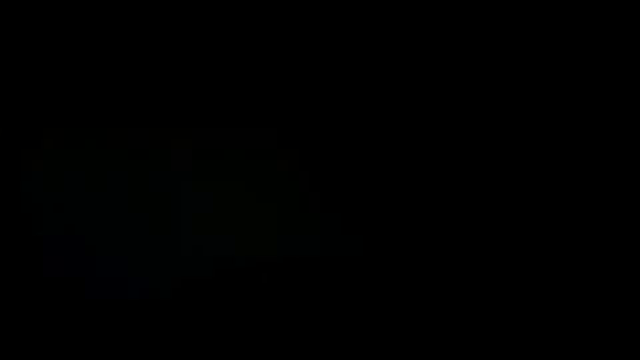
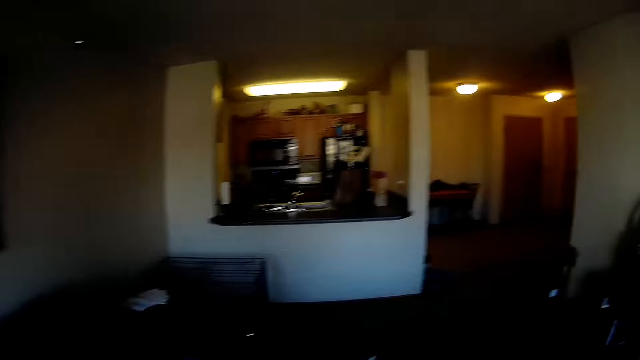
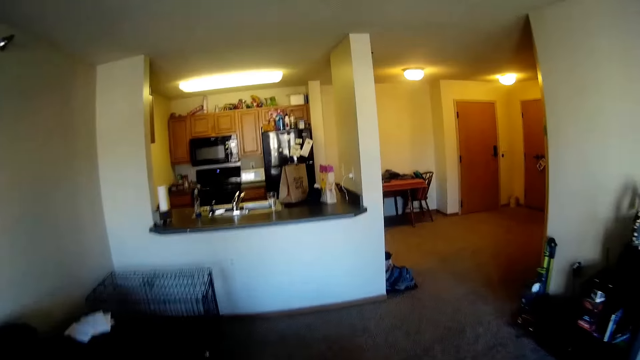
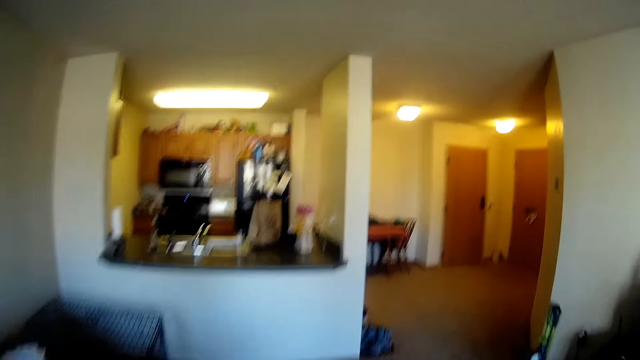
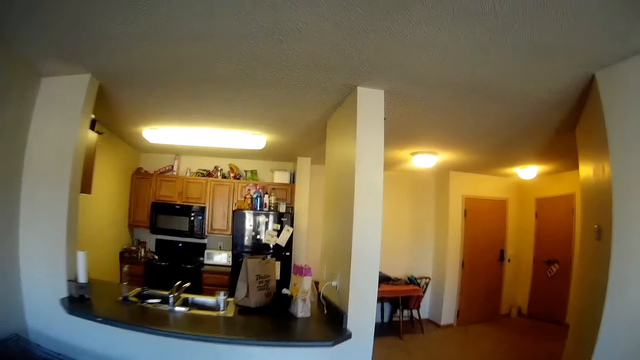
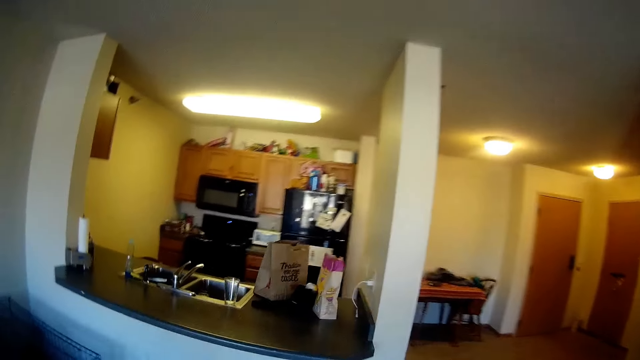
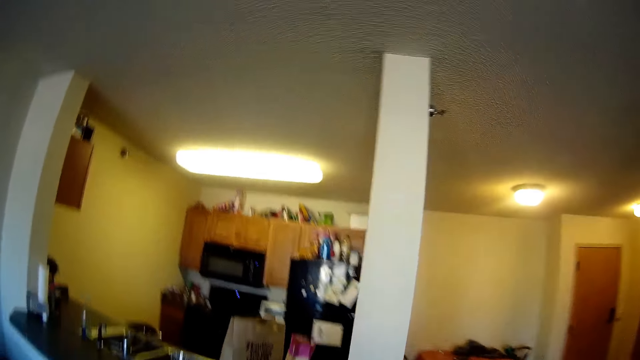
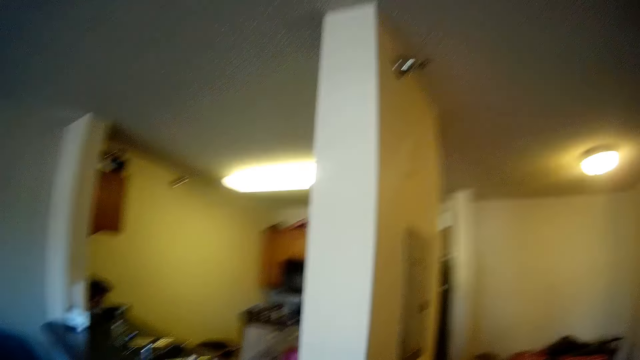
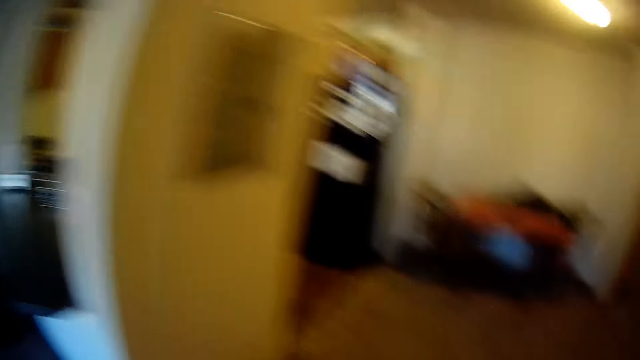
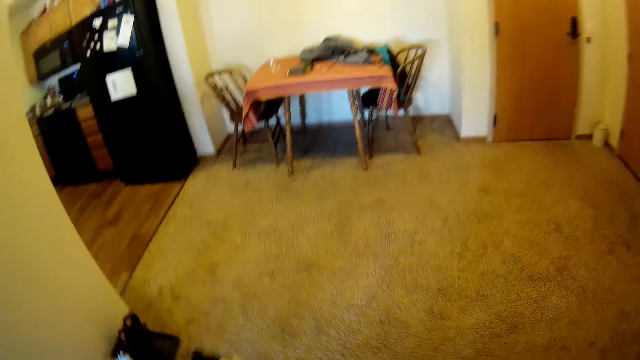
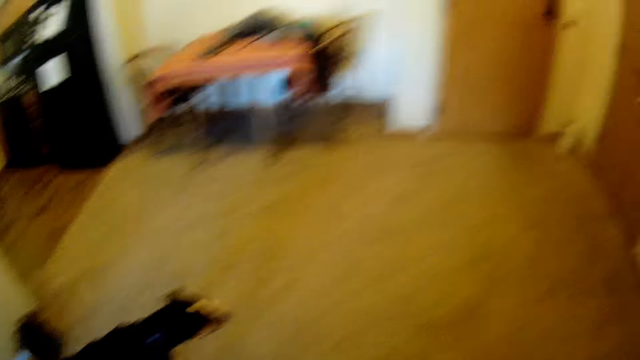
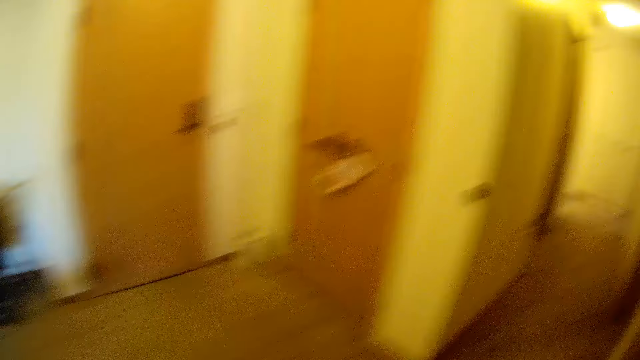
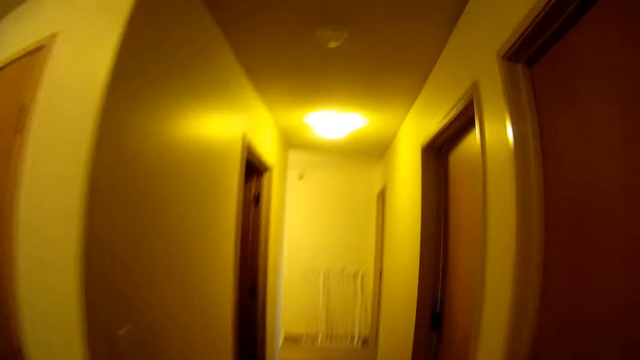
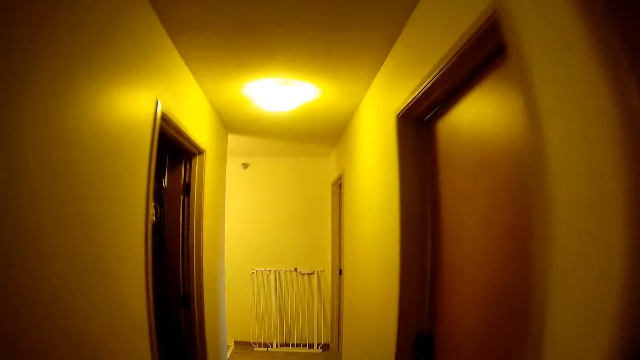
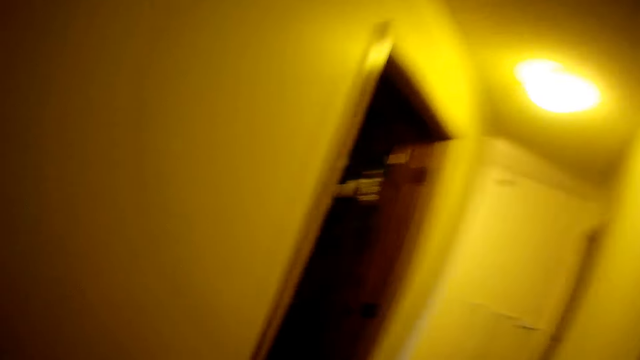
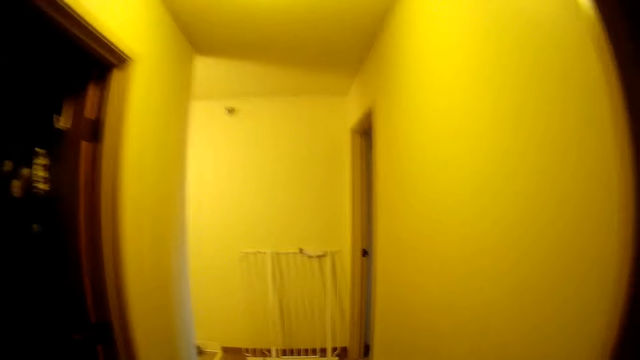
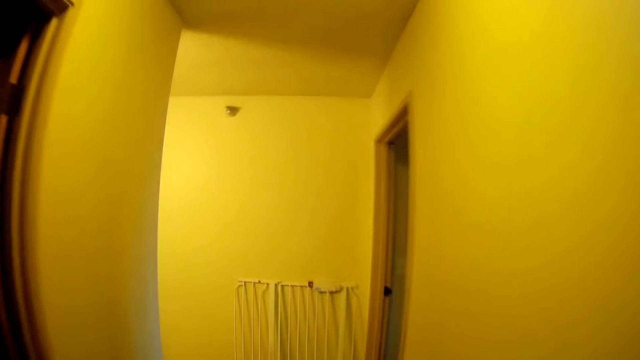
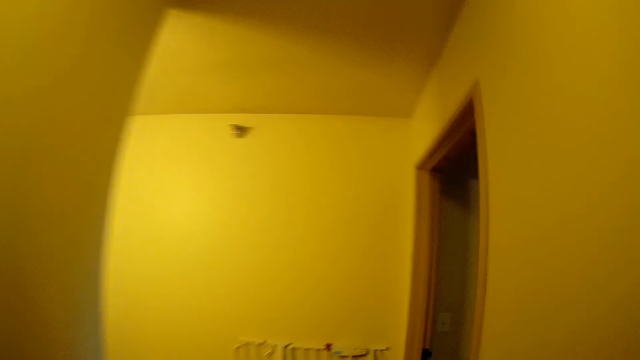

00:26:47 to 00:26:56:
The camera wearer walks around the house. They walk away from the living room.

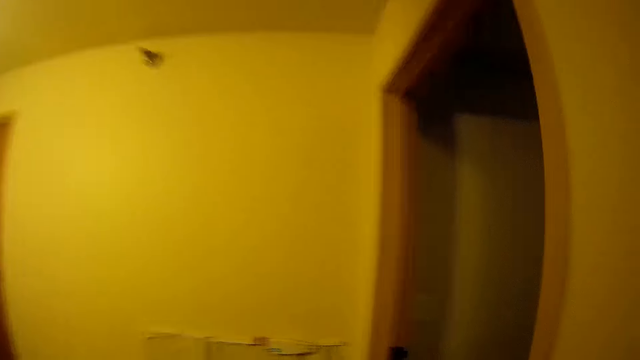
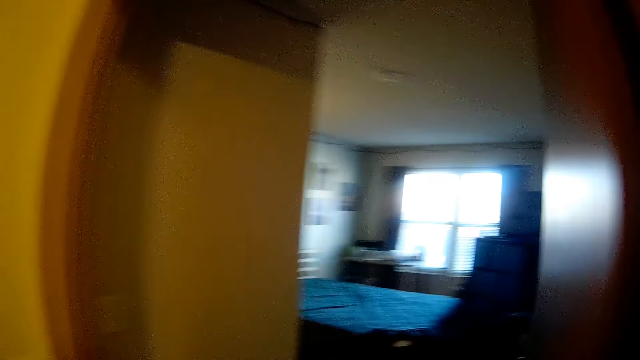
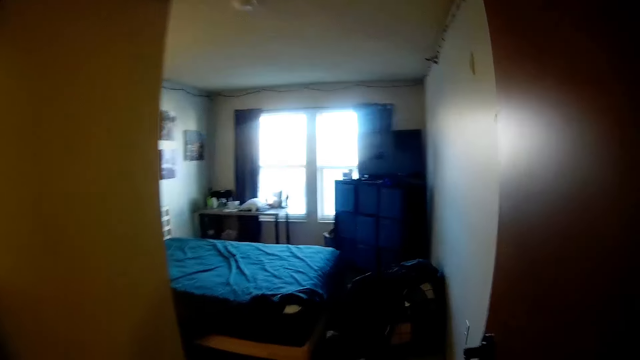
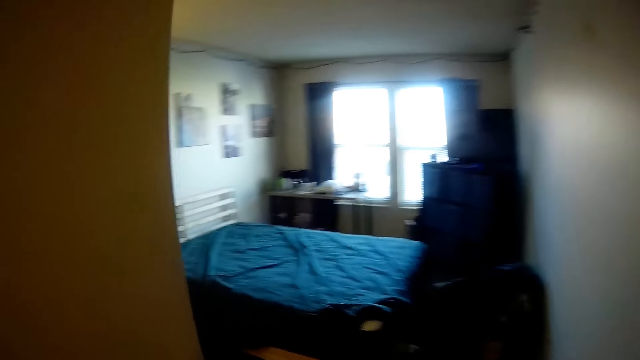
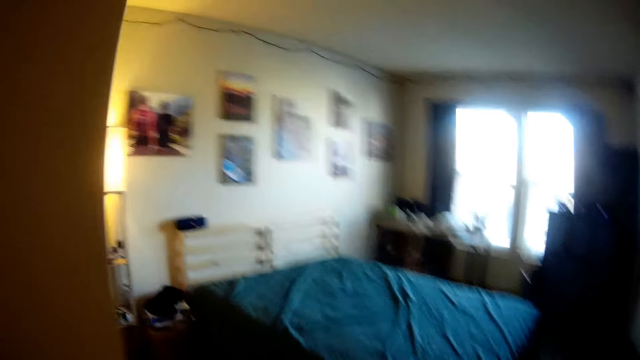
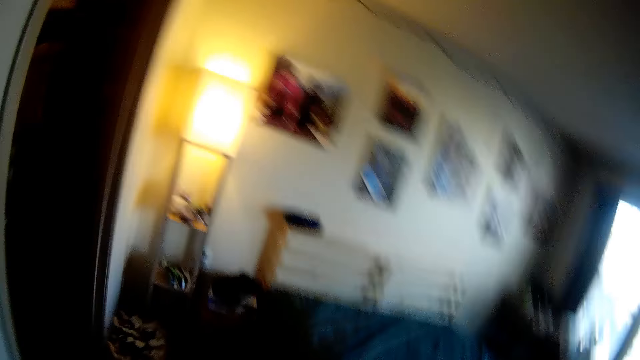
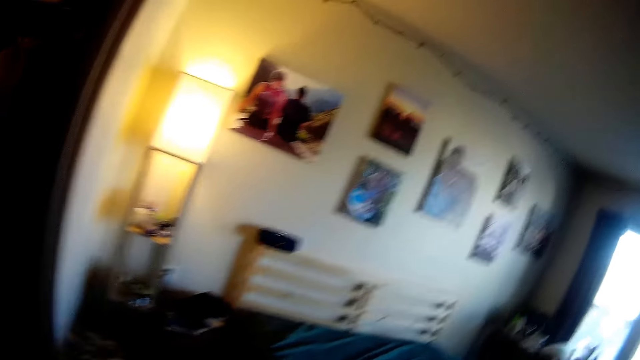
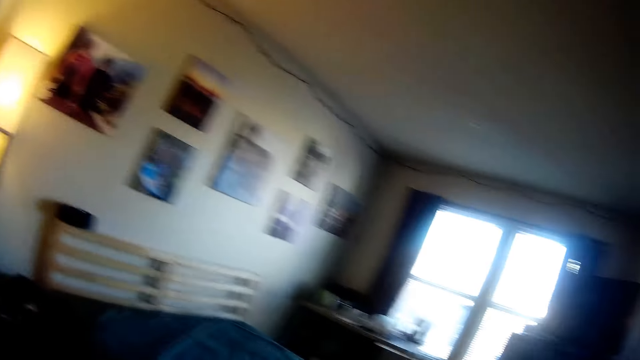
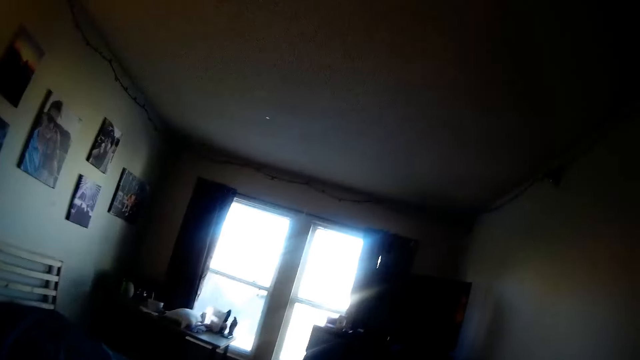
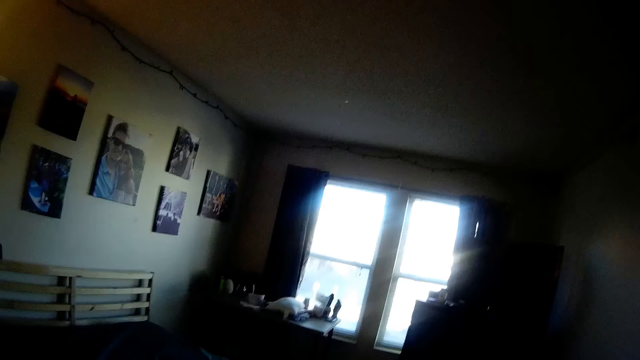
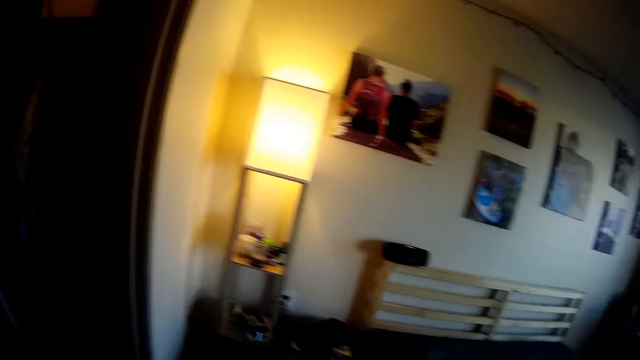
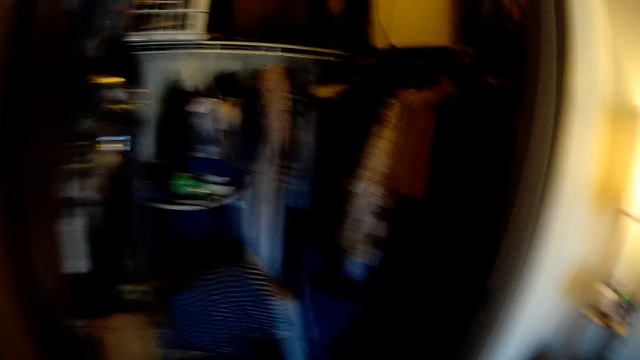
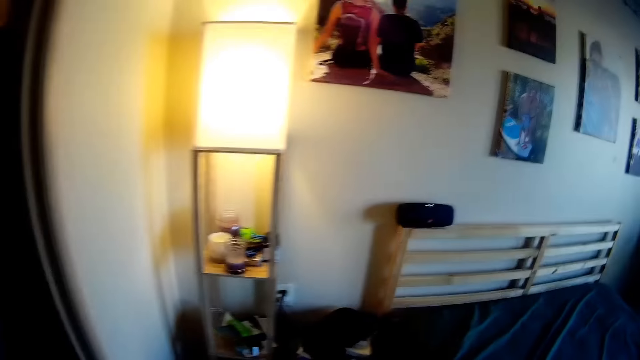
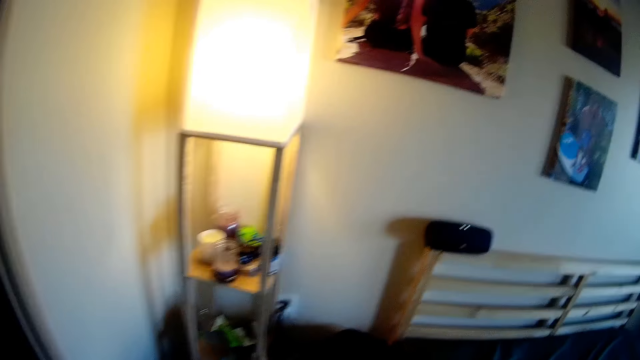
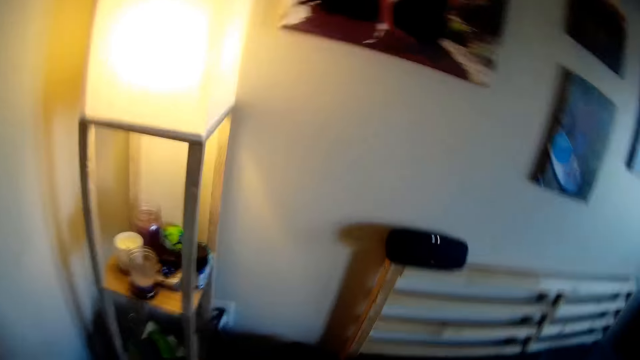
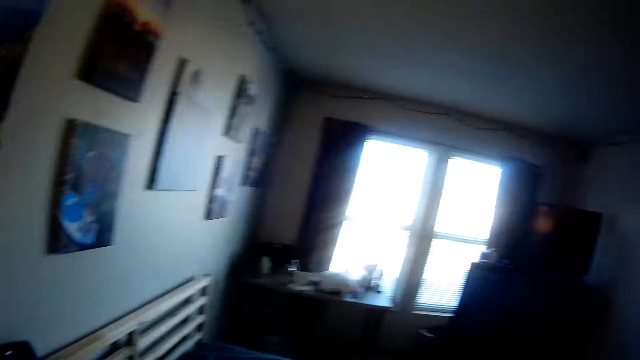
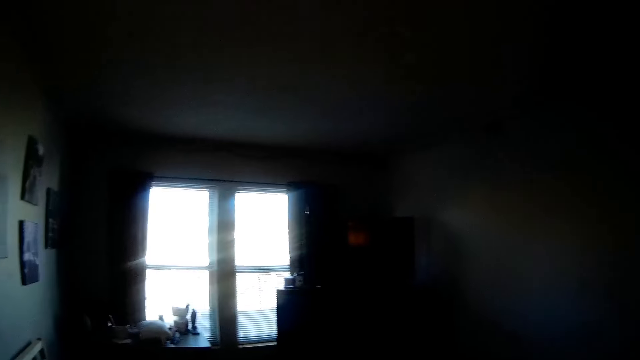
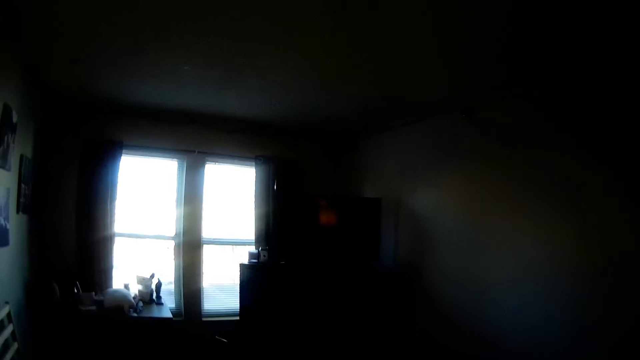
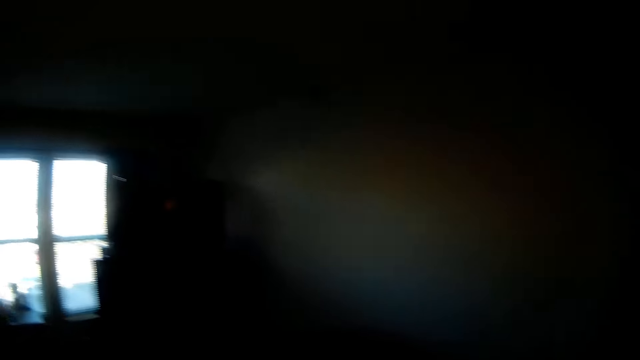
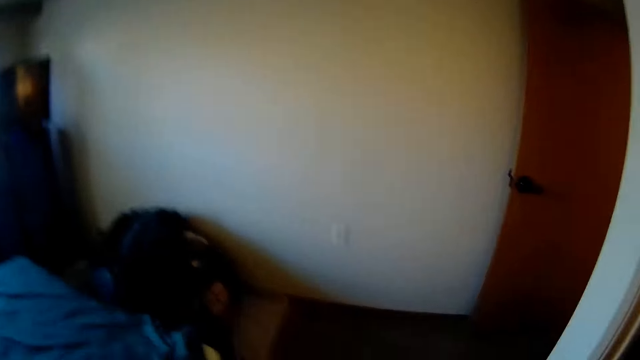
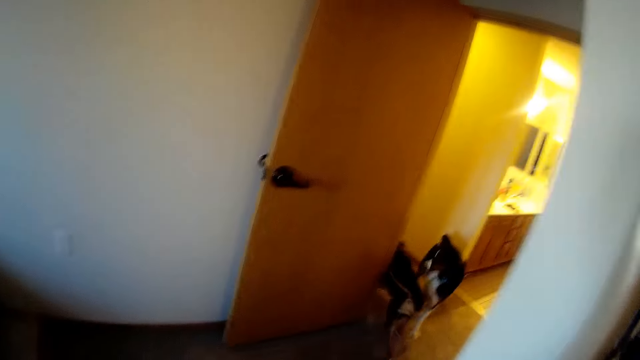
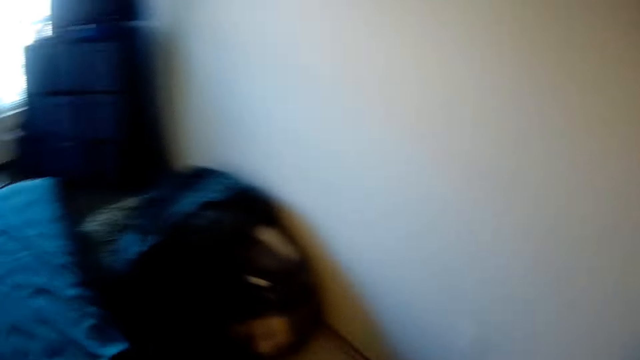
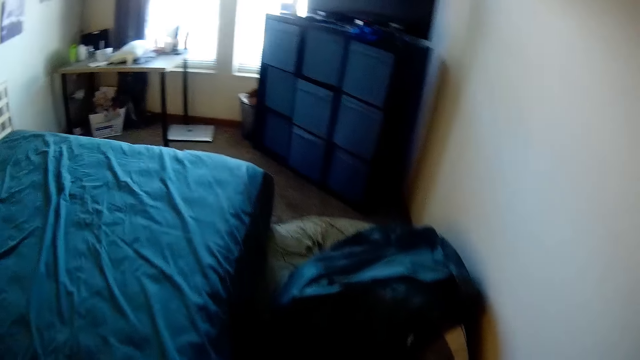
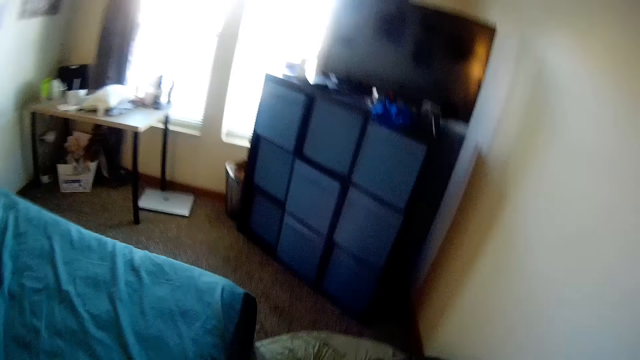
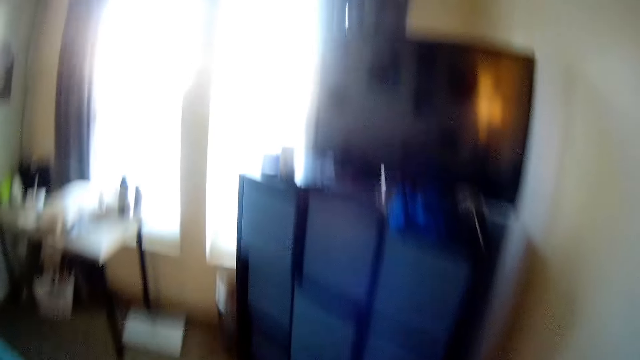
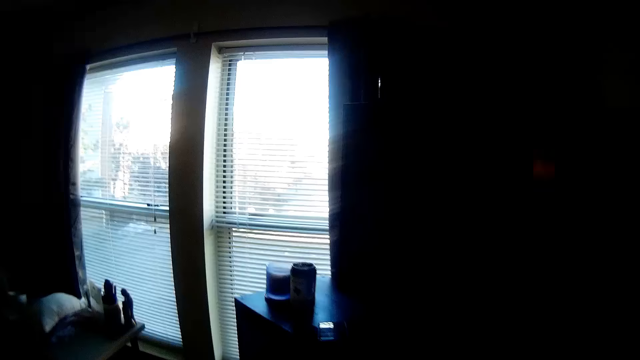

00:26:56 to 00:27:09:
The camera wearer enters the bedroom. They look around the house and walk across the room.
